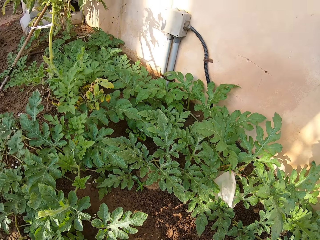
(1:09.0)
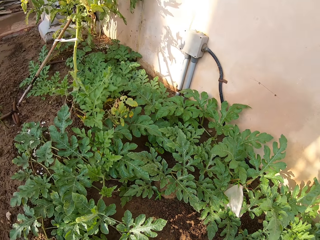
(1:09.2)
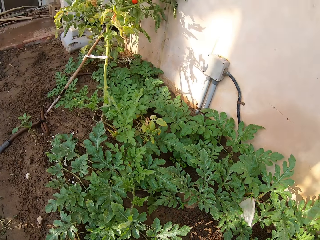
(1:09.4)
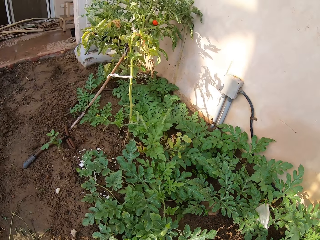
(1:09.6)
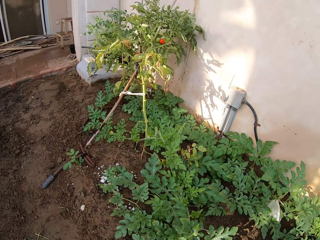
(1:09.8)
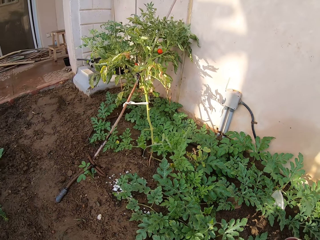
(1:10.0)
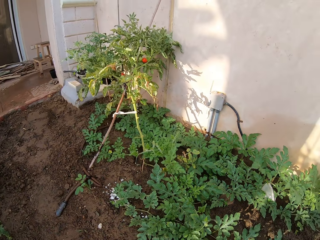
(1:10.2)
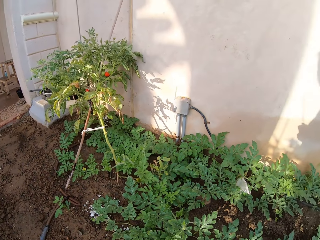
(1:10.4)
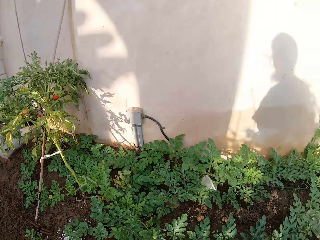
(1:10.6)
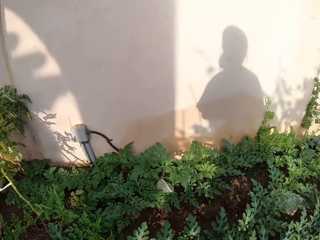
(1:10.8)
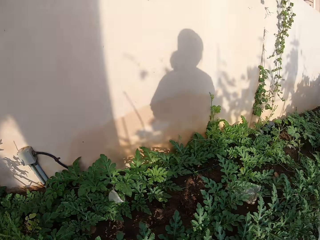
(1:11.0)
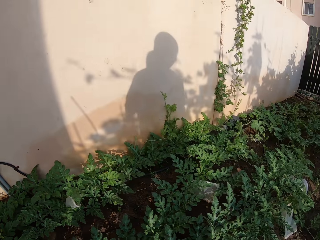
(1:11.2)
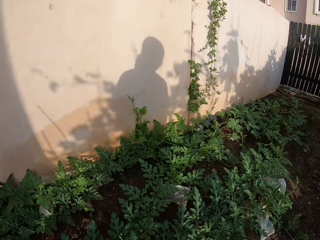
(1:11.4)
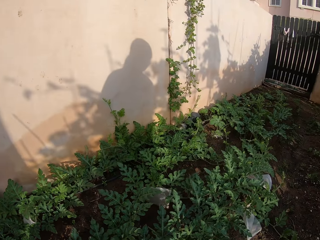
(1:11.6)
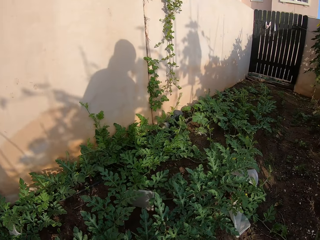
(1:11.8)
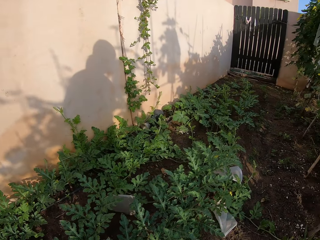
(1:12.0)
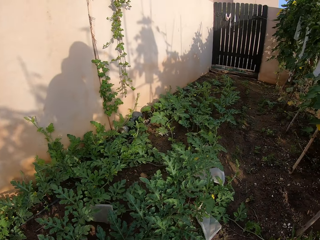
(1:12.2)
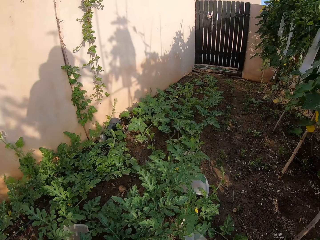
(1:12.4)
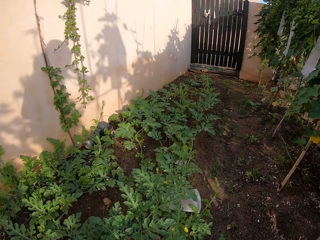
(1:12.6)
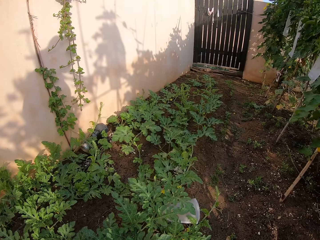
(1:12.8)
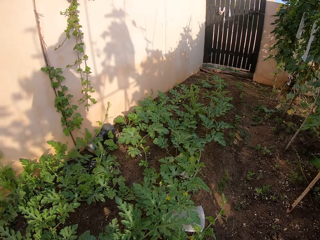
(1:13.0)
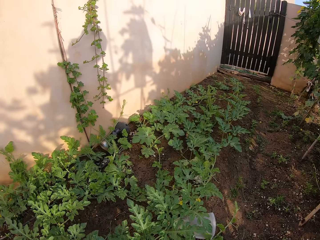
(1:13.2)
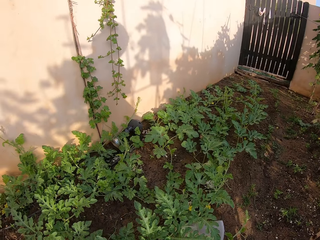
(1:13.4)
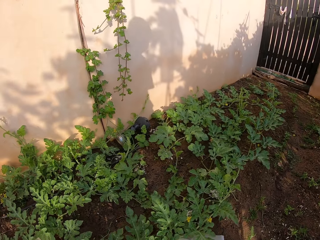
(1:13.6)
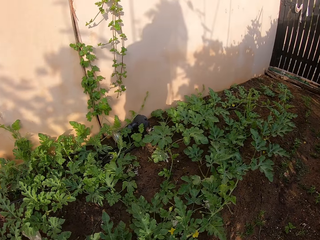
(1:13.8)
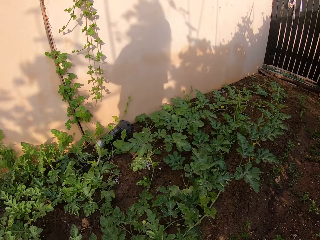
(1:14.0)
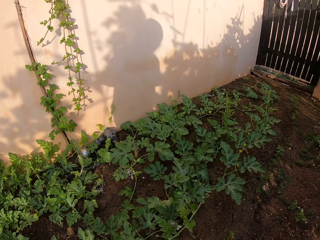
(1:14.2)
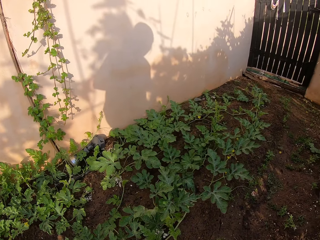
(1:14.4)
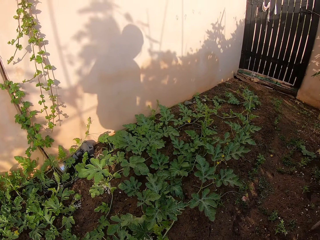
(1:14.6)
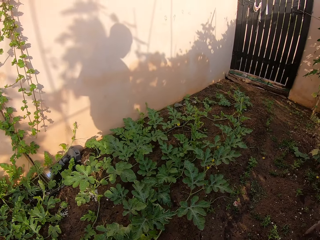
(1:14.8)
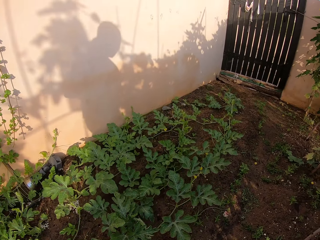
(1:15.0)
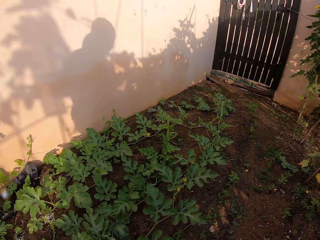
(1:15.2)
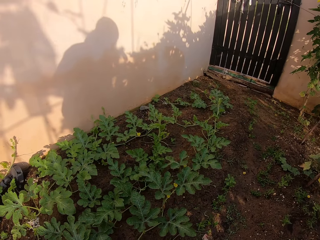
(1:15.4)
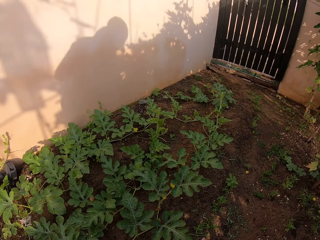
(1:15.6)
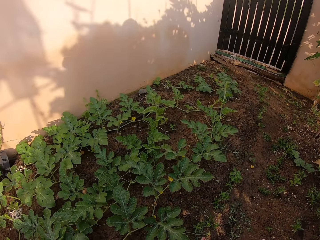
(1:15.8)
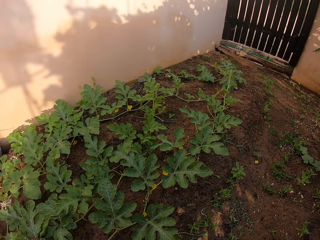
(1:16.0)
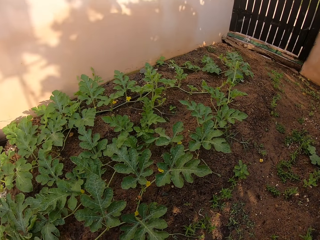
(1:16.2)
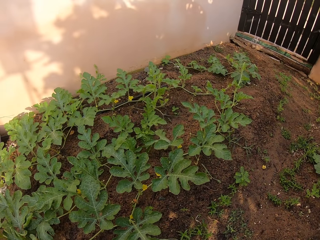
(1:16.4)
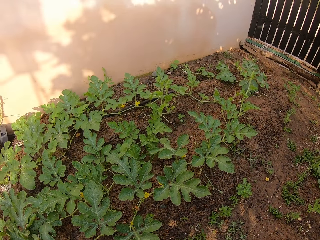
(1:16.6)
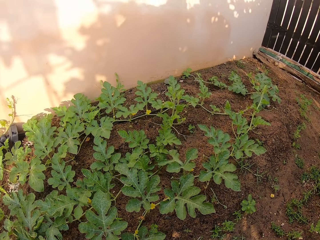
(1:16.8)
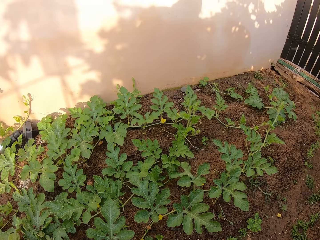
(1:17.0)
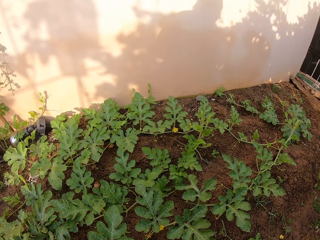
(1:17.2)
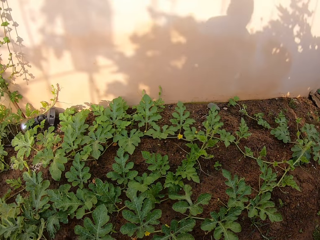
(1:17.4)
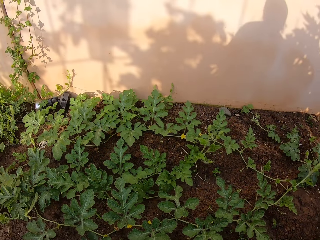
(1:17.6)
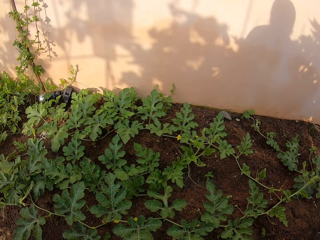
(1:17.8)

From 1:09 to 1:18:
The camera wearer looks at the plants. They walk around the garden.

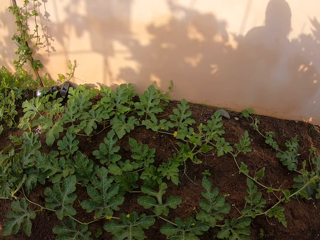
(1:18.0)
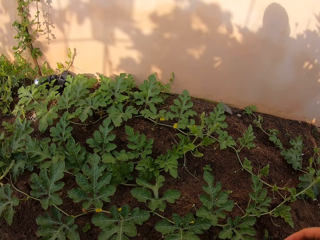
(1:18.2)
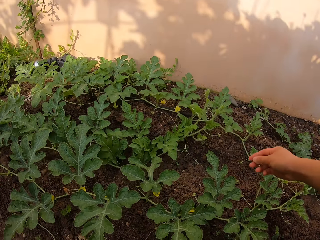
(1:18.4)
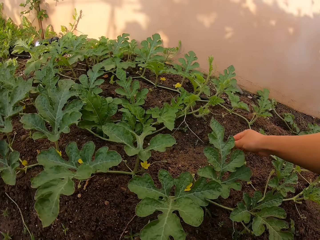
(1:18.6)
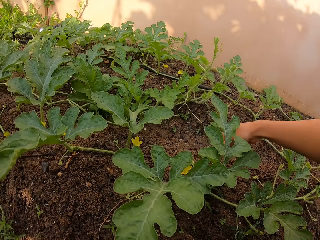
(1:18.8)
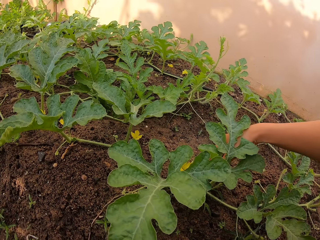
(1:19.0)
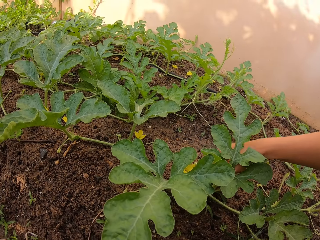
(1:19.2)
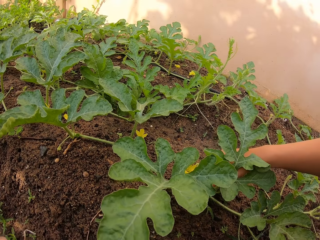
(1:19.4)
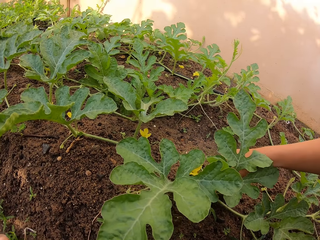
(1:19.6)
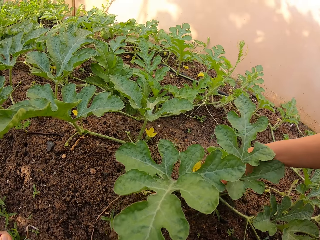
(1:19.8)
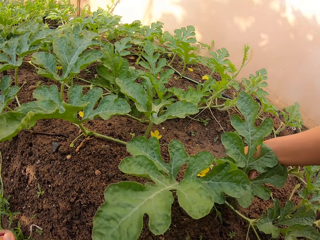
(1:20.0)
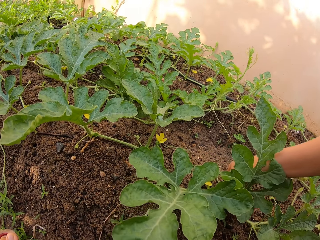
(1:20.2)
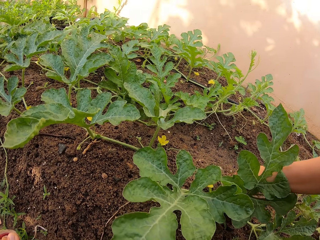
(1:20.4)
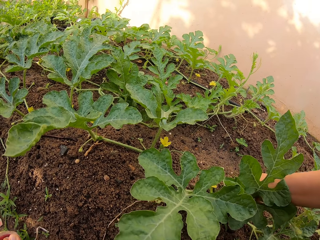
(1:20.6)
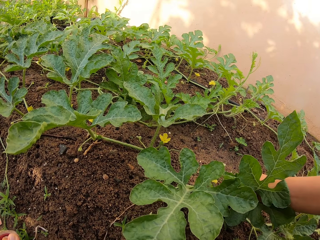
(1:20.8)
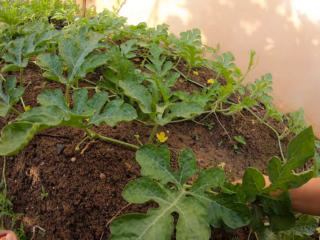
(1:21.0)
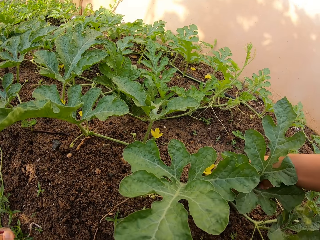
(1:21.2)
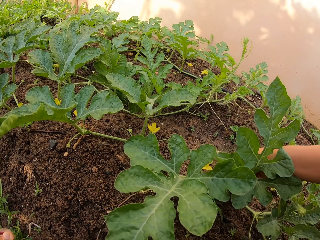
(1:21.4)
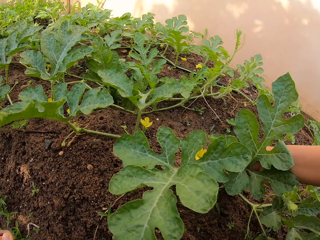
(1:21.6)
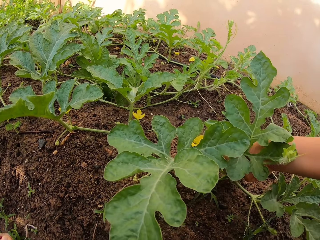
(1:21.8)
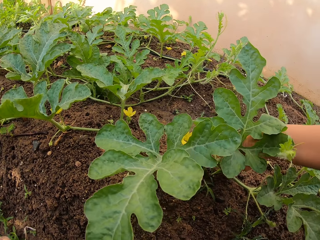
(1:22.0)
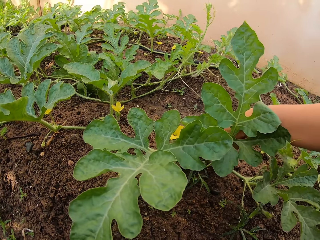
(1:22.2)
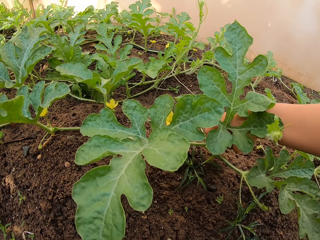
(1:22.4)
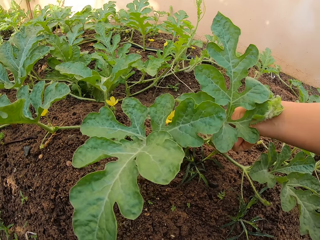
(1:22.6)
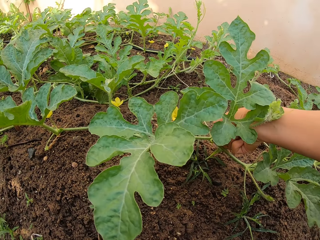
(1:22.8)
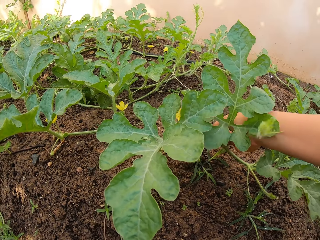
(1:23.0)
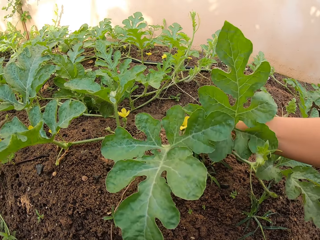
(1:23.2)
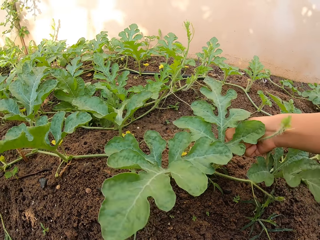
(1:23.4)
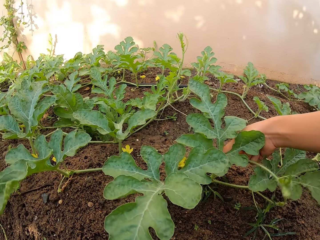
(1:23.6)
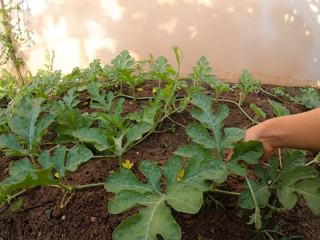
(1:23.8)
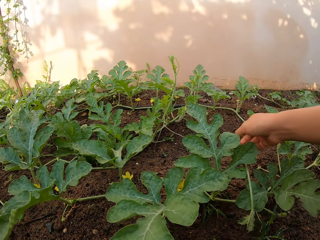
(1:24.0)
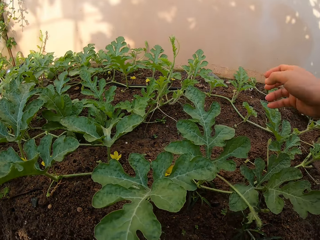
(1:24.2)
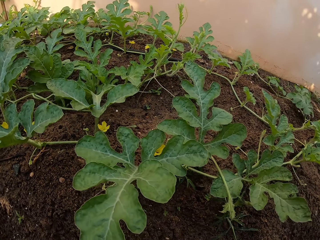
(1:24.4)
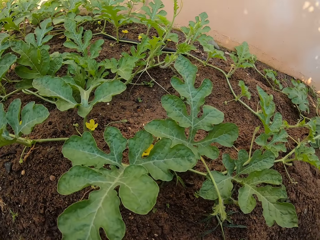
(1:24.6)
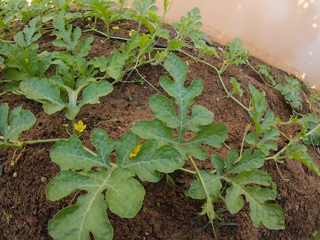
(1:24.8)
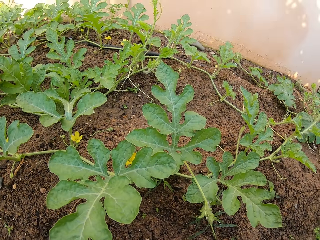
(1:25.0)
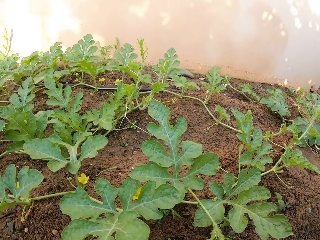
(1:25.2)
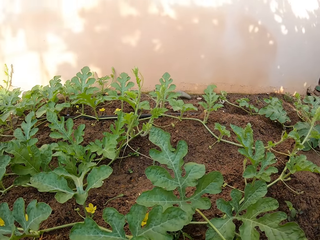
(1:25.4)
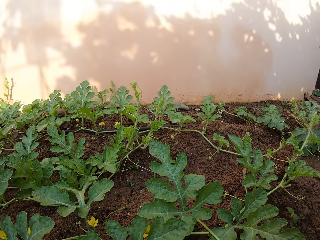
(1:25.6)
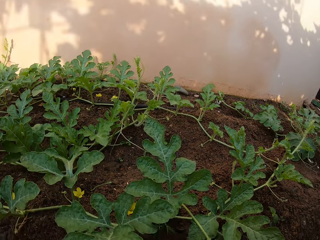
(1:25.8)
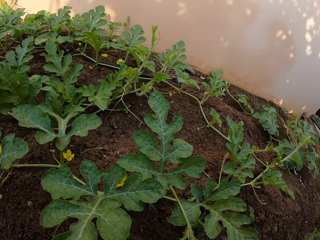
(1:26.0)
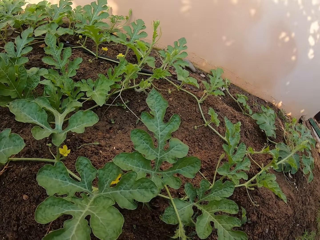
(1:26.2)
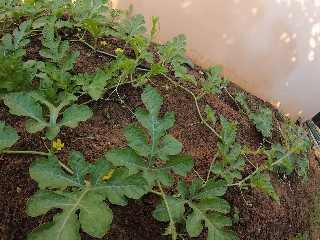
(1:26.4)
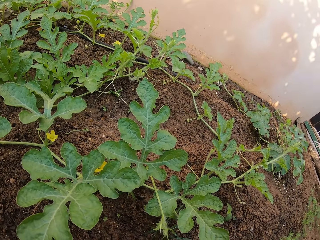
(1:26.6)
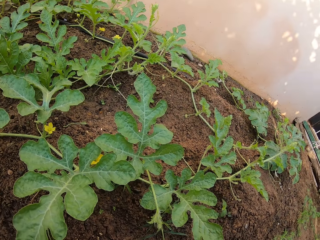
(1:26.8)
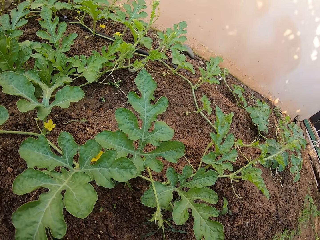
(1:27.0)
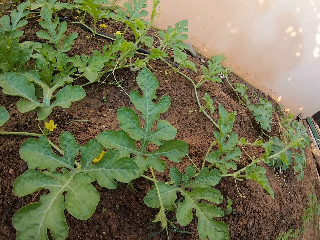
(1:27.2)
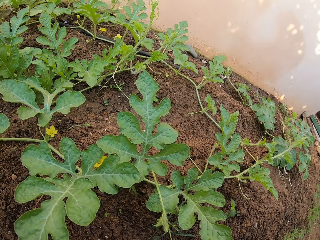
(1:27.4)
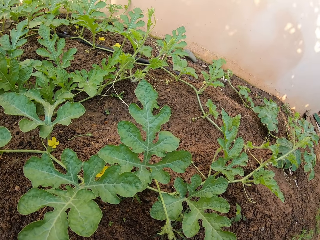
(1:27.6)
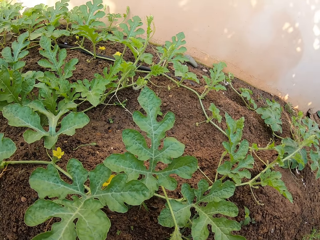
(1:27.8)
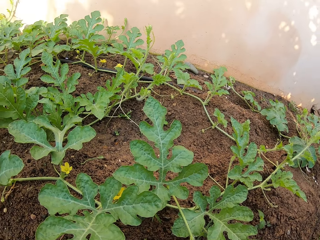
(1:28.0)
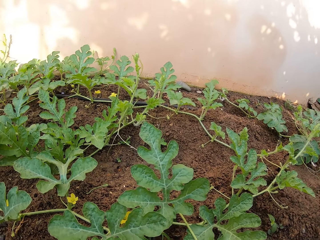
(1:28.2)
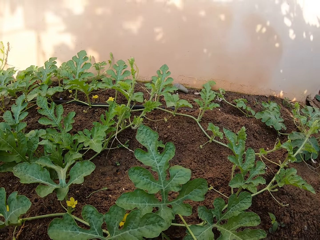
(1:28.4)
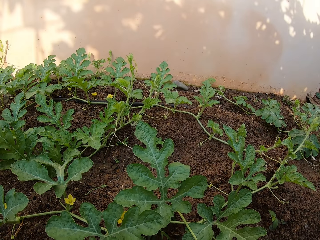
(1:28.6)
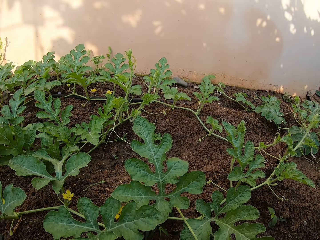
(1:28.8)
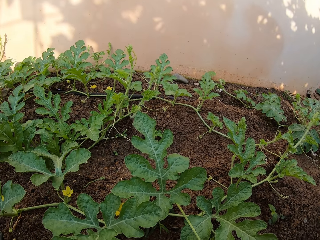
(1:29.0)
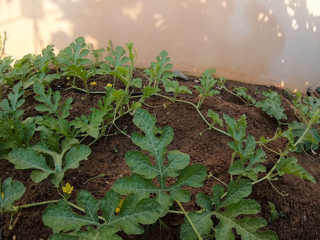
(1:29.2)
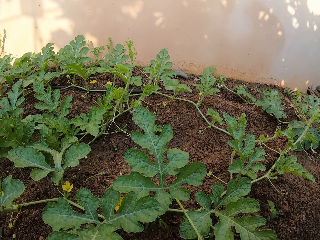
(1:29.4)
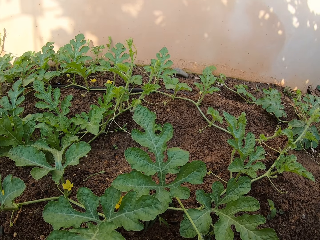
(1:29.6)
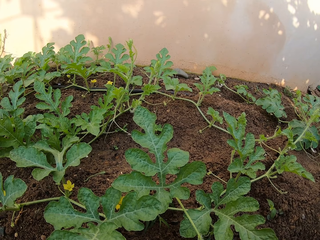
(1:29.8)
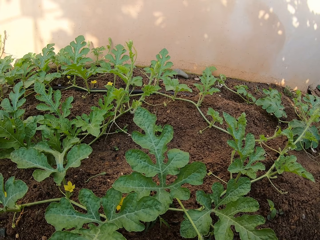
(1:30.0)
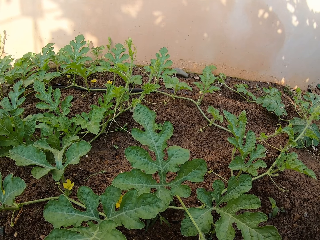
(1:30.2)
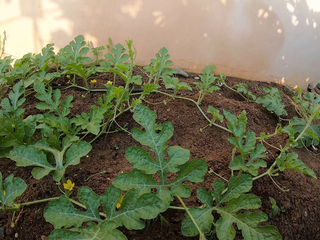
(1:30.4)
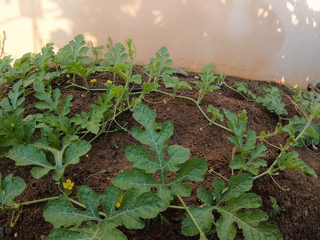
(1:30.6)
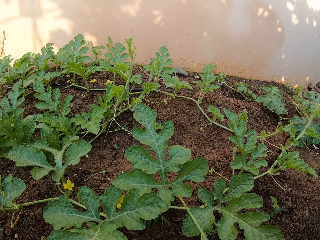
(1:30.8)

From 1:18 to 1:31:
The camera wearer plucks a plant. They prune a pumpkin plant. They look at the plant, and look around the garden.
